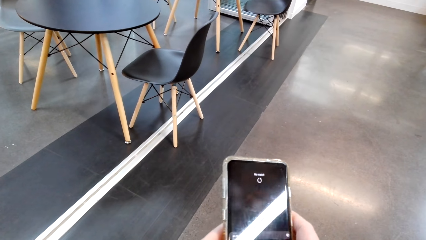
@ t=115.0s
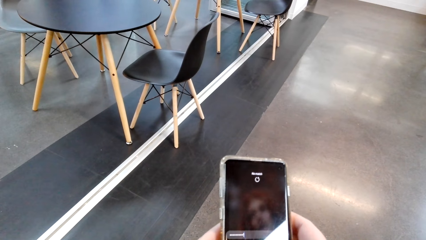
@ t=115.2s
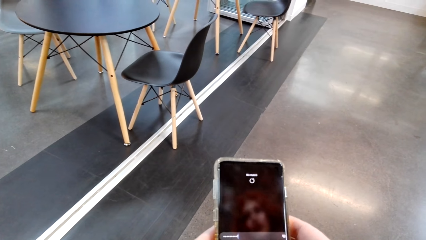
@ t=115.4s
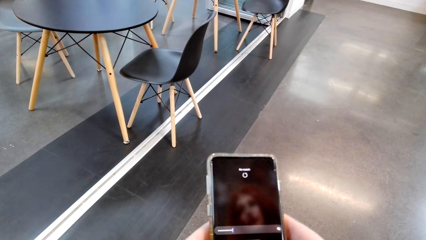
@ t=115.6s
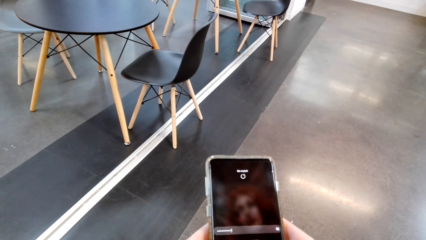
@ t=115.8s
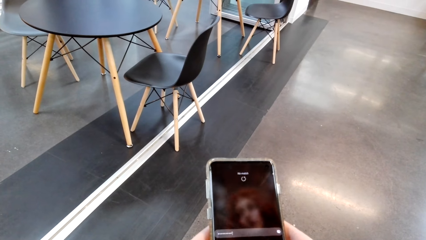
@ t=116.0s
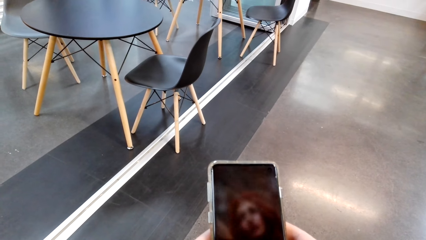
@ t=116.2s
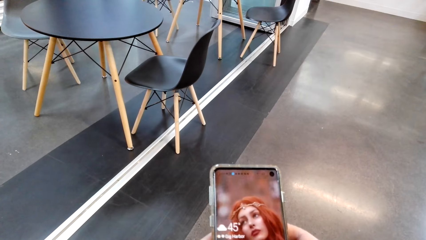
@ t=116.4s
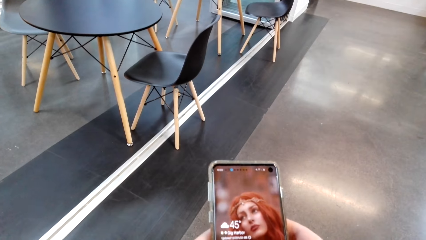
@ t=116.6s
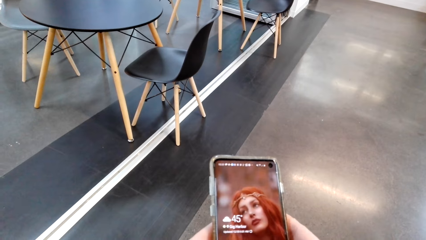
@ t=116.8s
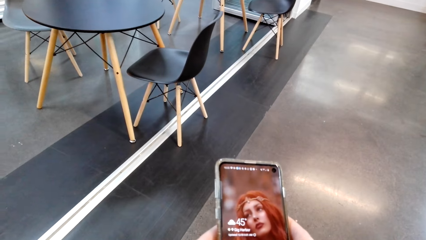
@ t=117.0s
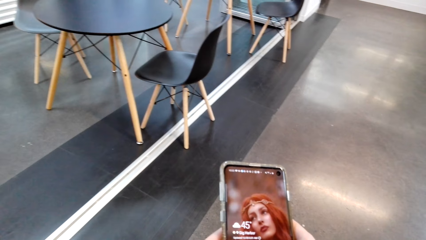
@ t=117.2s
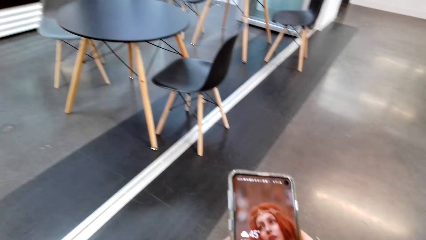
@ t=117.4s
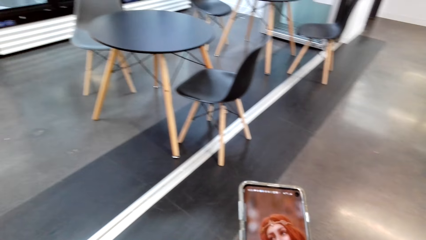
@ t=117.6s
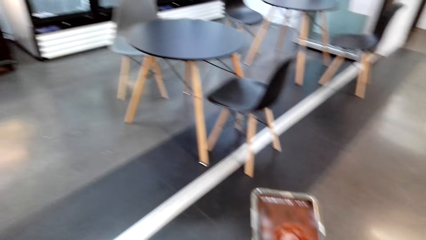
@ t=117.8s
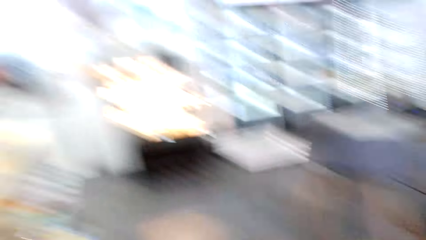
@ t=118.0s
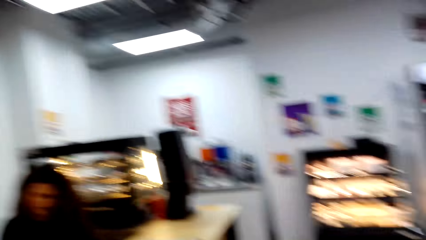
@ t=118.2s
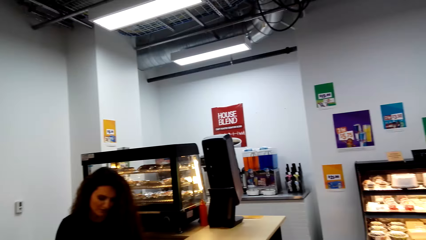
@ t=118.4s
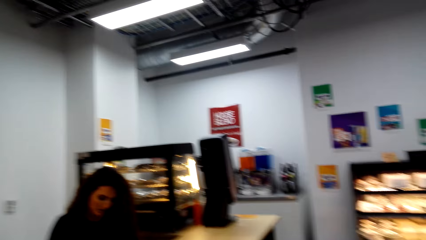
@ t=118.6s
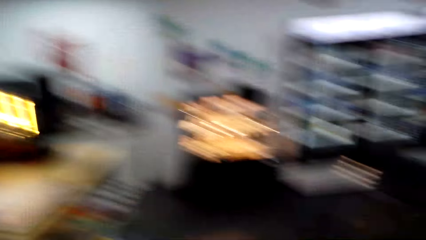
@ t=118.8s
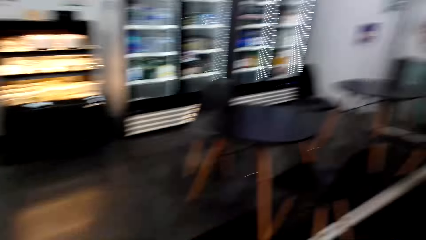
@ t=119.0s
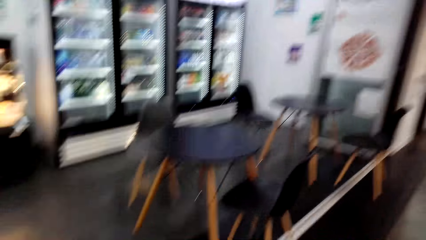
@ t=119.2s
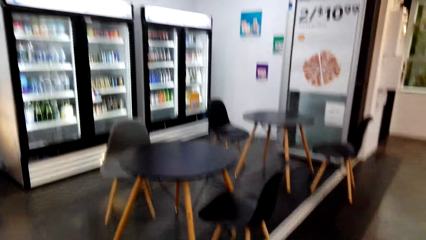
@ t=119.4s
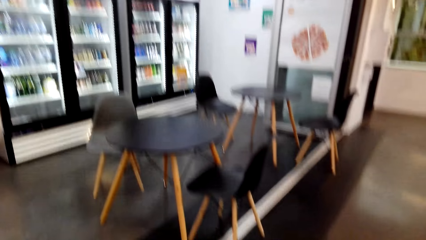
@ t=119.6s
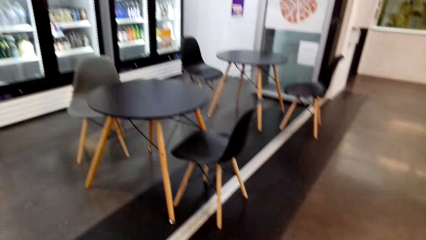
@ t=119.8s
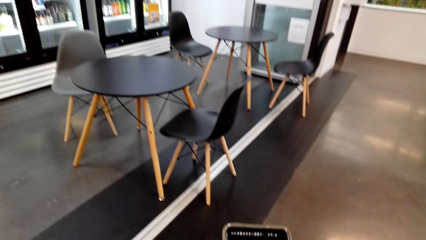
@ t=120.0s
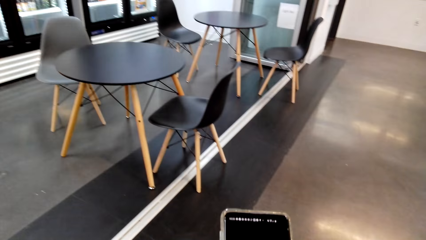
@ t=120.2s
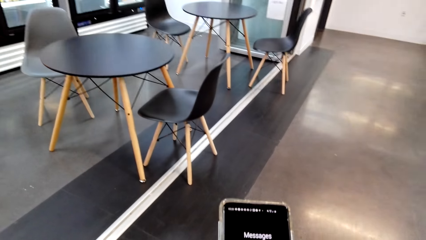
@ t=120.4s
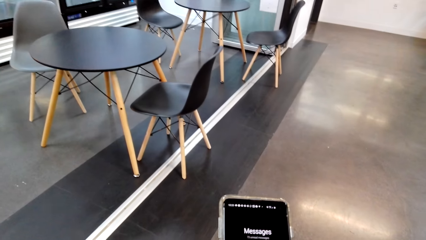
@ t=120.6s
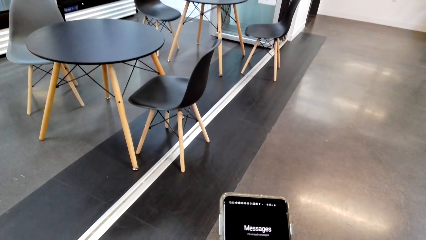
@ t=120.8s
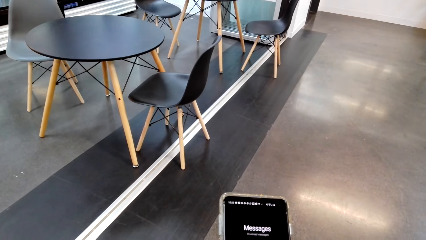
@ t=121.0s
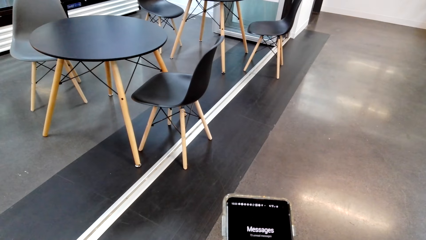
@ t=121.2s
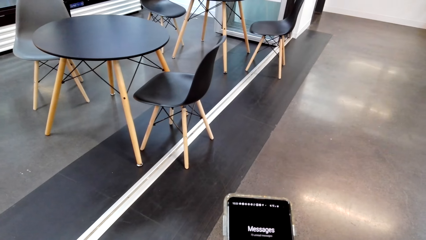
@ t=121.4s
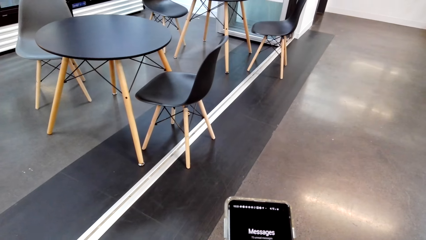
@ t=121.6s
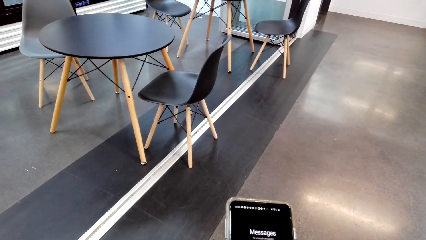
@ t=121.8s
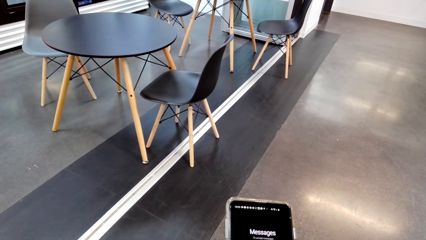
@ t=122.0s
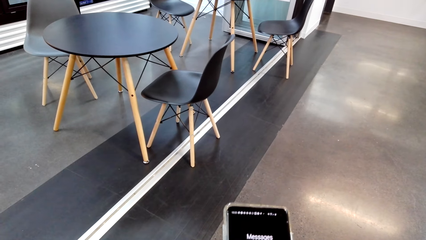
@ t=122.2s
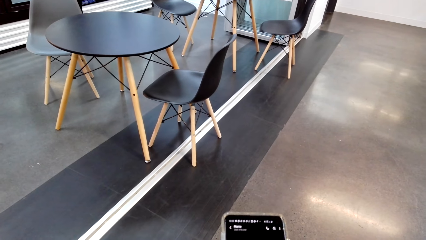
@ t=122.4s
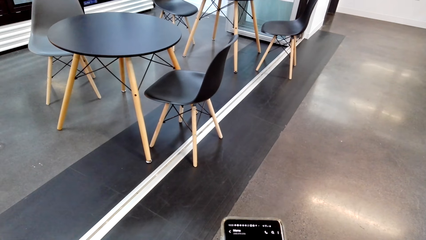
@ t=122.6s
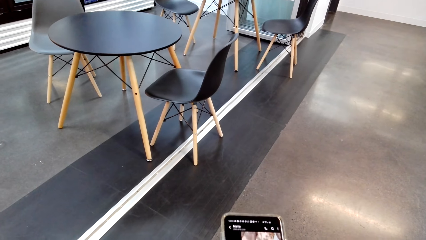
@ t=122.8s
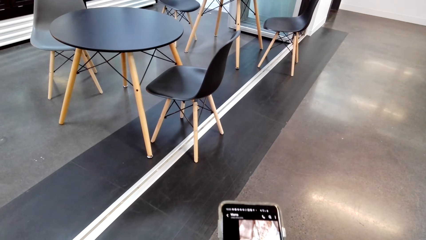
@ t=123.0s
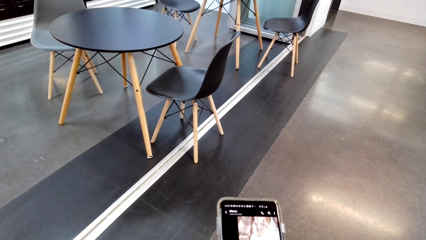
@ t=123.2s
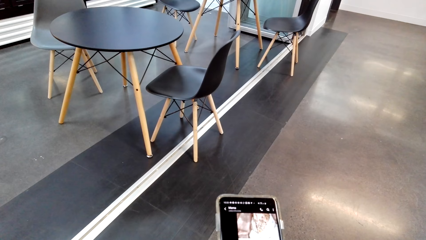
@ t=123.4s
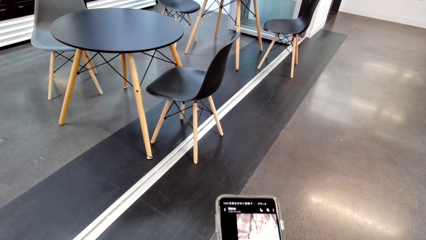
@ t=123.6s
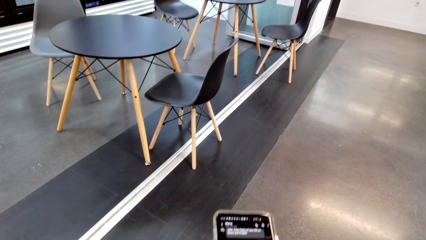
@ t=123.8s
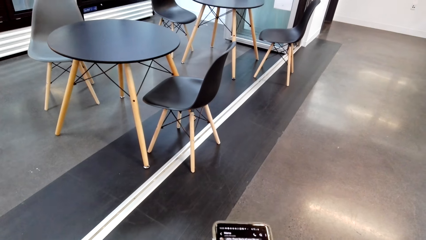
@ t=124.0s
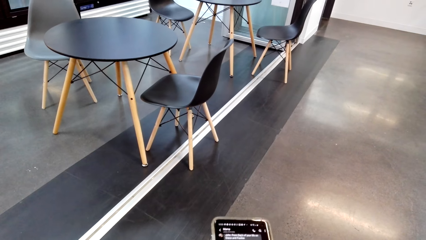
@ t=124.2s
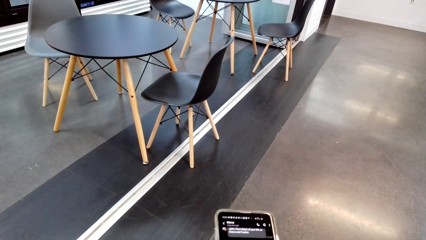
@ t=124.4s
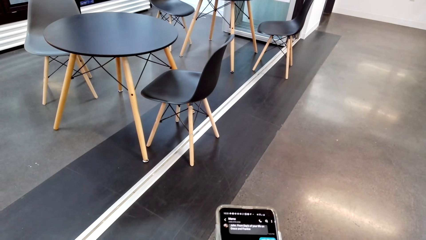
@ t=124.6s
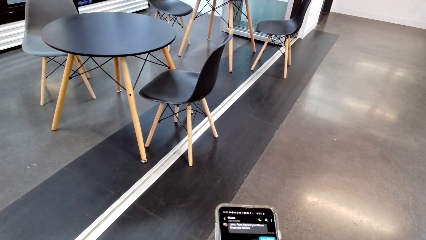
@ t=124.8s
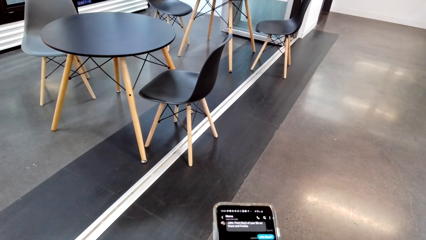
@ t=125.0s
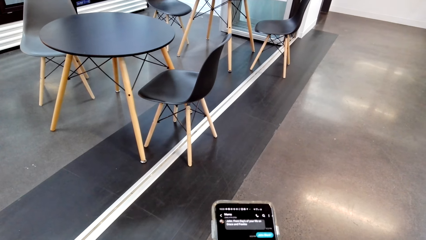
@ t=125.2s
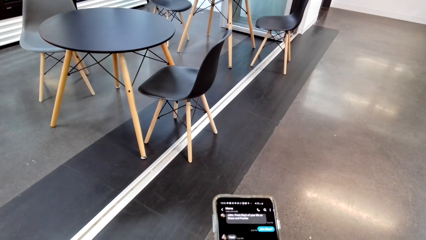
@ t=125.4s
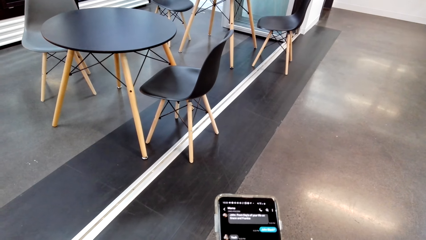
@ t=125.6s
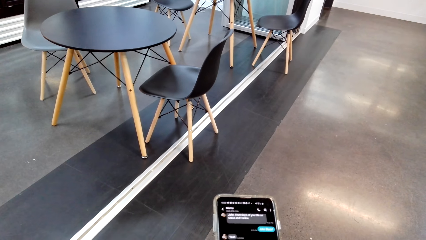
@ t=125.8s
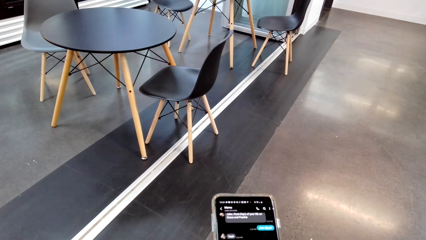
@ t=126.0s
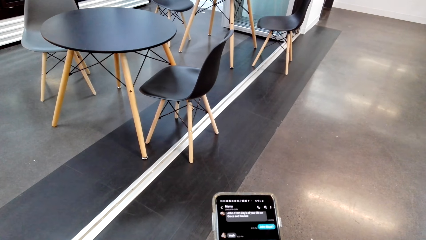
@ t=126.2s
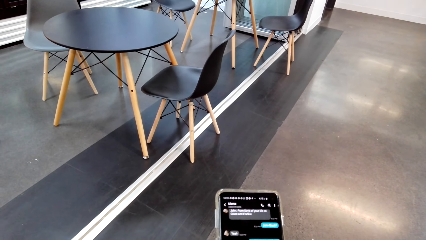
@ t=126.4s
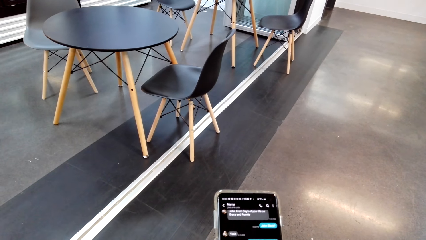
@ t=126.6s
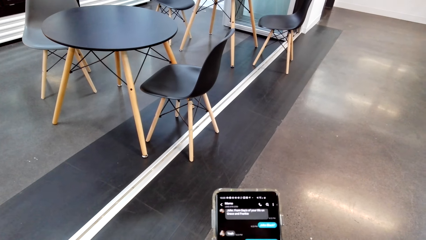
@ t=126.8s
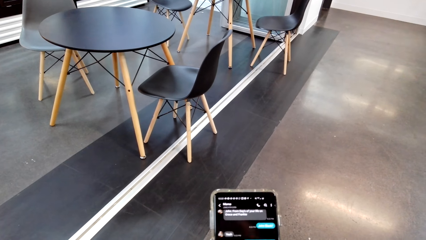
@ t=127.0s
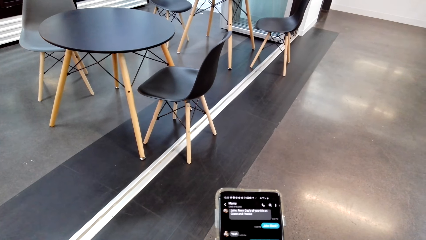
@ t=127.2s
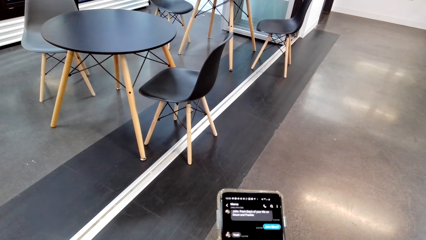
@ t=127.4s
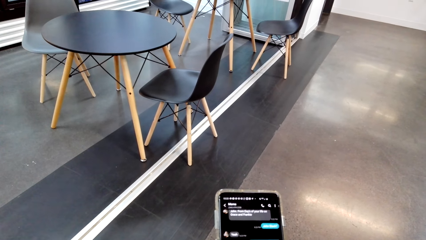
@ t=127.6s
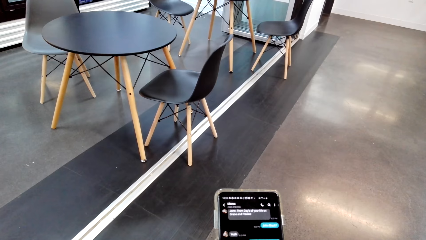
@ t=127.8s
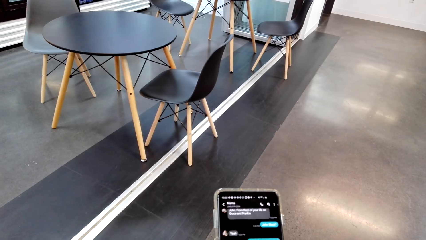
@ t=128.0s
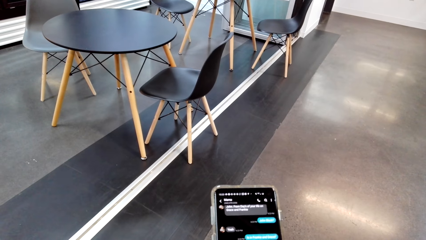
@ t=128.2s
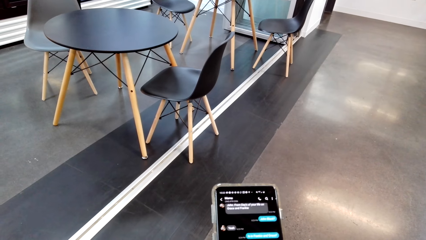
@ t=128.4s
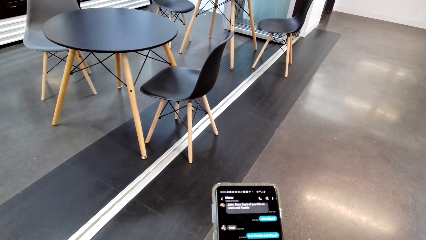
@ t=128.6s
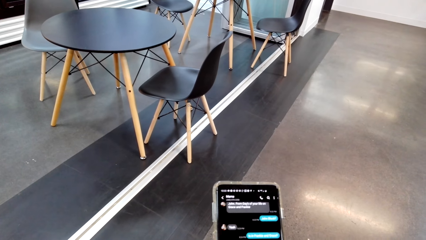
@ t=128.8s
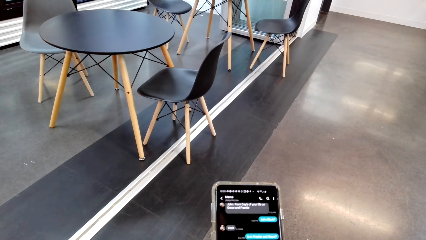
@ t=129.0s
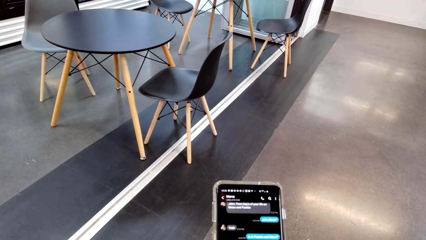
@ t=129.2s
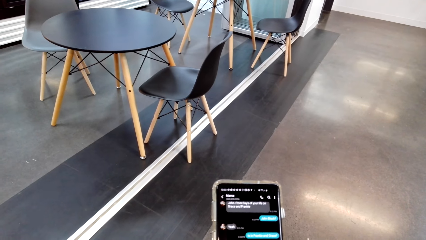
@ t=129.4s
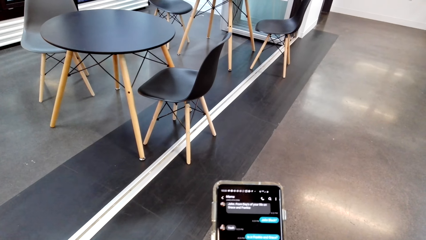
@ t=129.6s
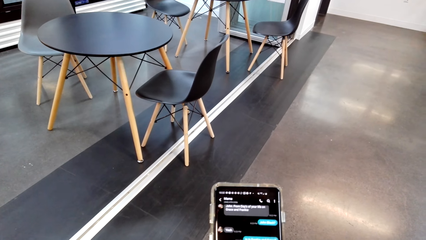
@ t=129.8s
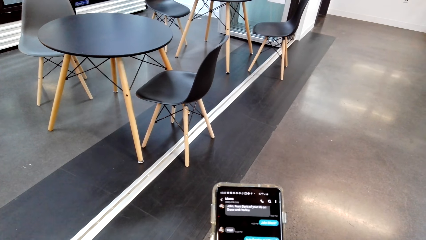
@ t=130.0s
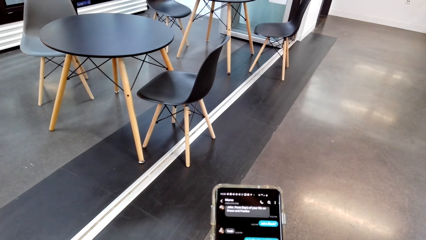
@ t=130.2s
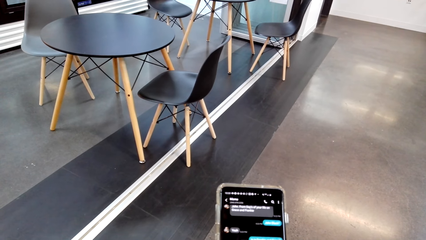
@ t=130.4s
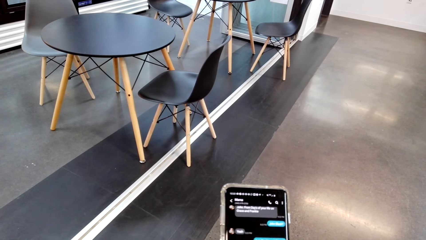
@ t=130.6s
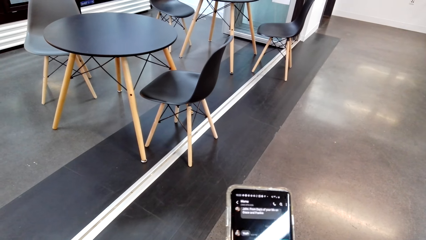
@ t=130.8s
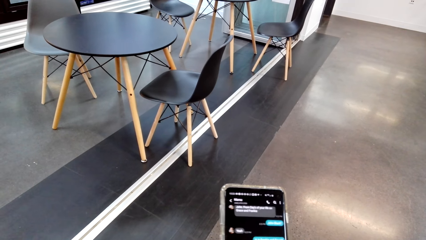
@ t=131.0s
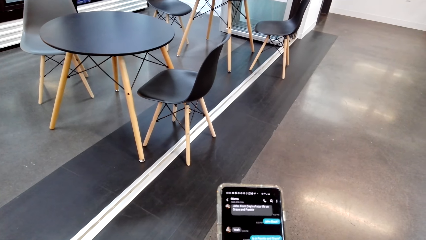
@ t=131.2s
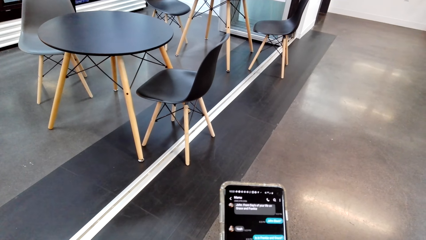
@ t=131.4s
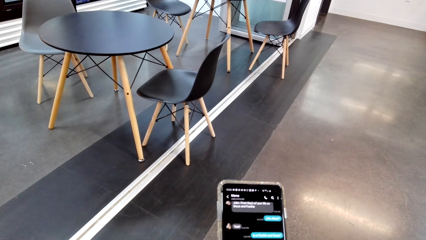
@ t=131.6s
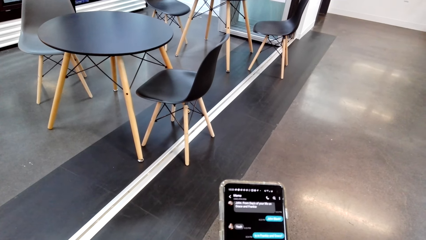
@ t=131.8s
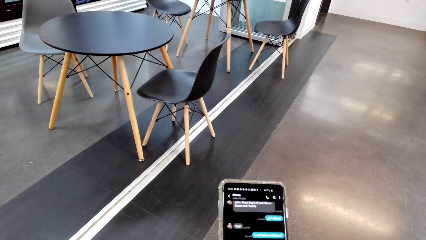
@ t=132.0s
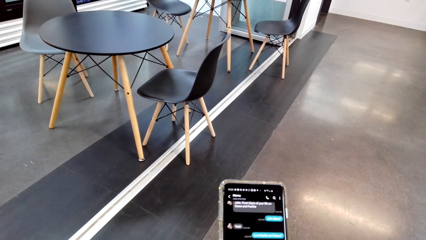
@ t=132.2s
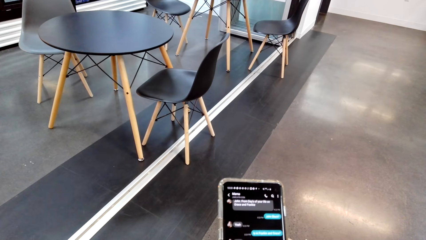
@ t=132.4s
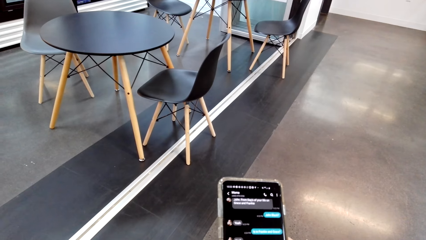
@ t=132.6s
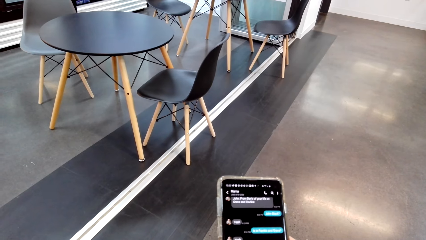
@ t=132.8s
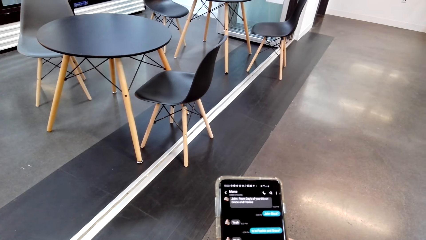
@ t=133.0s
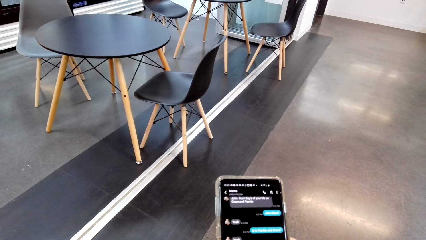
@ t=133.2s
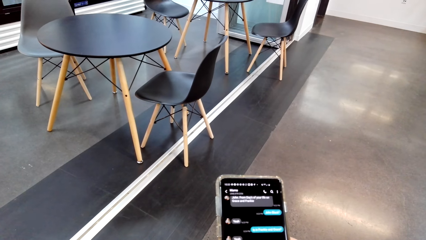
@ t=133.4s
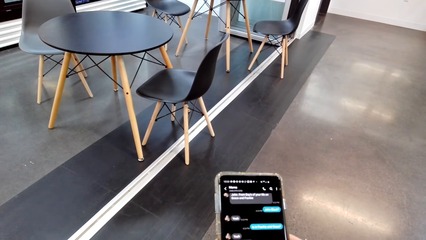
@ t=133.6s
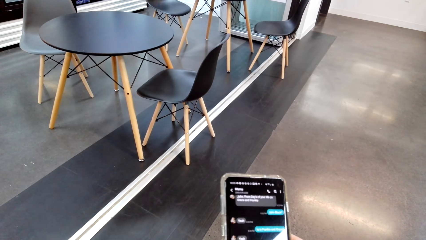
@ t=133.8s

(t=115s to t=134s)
The camera wearer dialogues with the cashier. They look around. They use the phone and look at the phone.
